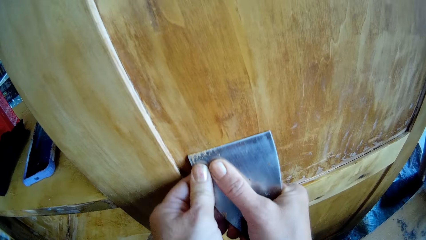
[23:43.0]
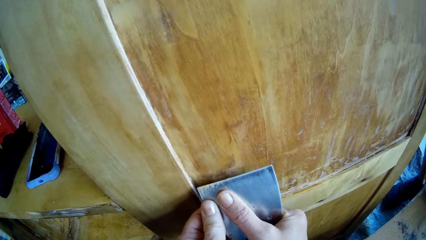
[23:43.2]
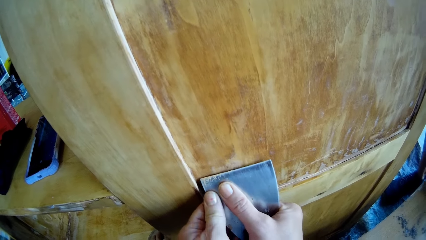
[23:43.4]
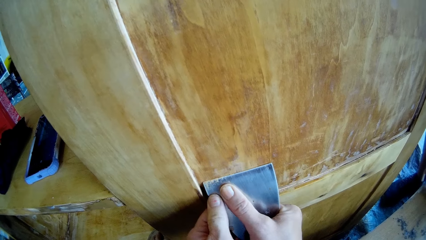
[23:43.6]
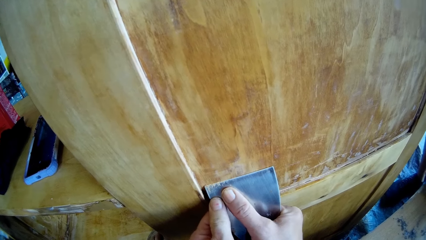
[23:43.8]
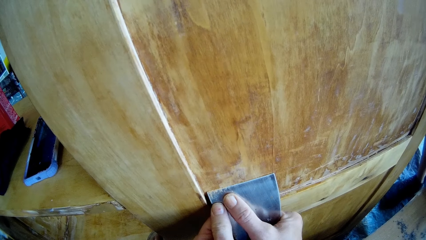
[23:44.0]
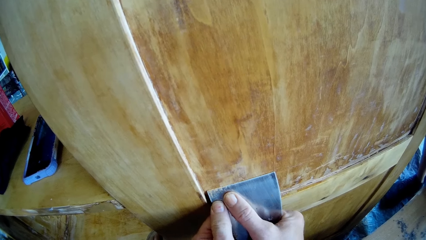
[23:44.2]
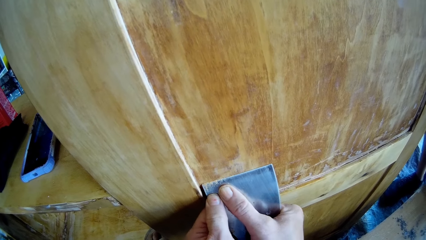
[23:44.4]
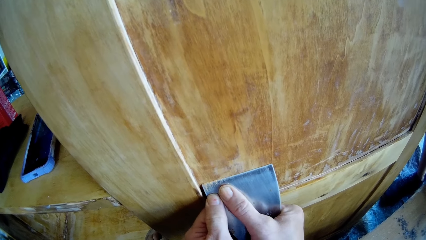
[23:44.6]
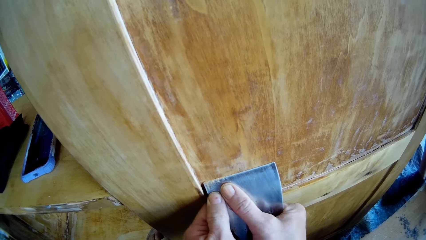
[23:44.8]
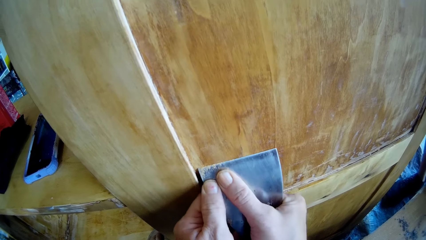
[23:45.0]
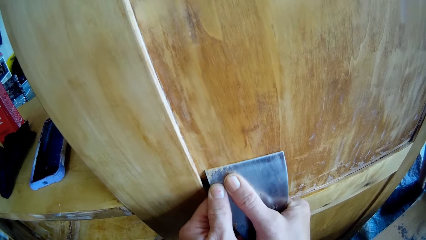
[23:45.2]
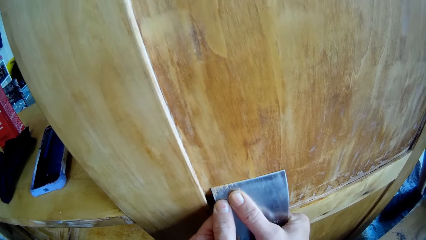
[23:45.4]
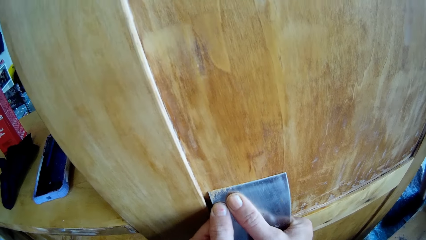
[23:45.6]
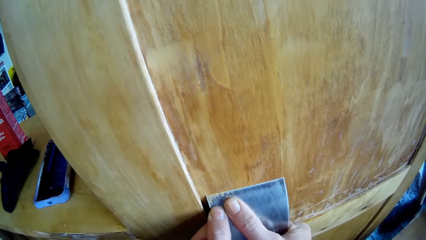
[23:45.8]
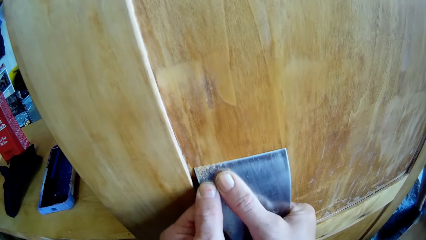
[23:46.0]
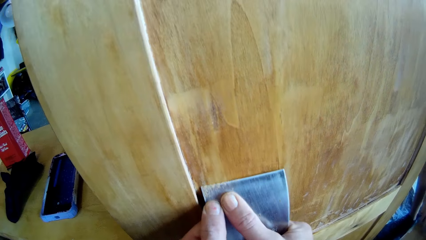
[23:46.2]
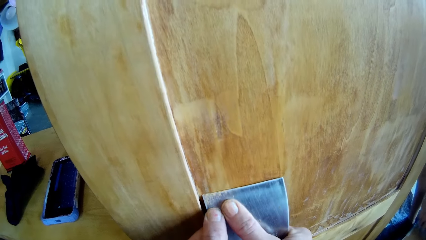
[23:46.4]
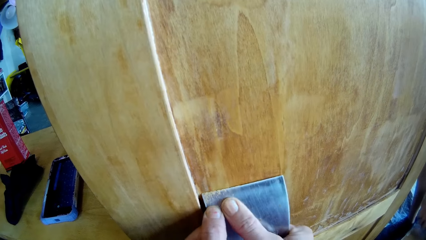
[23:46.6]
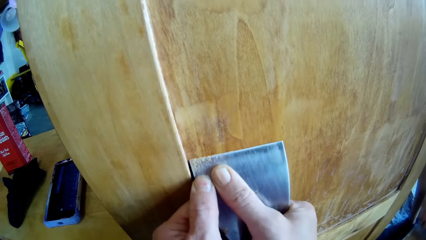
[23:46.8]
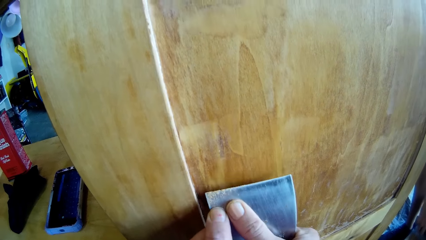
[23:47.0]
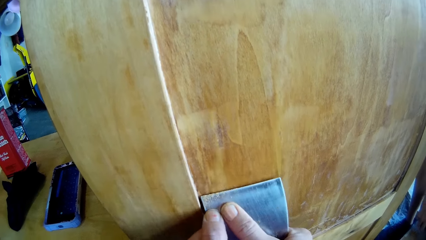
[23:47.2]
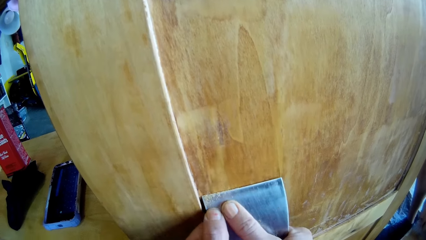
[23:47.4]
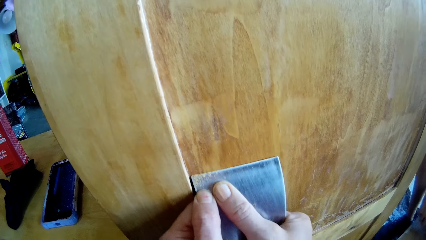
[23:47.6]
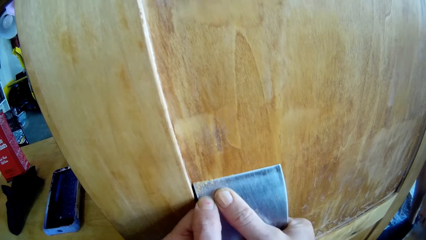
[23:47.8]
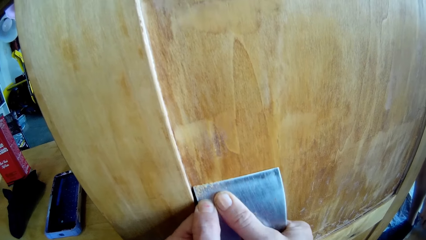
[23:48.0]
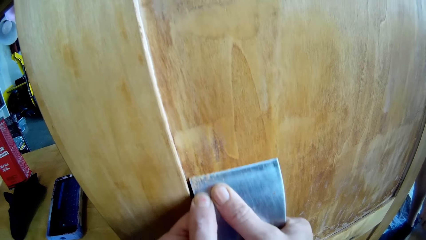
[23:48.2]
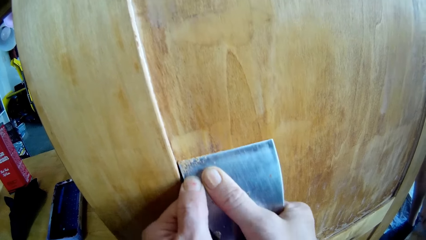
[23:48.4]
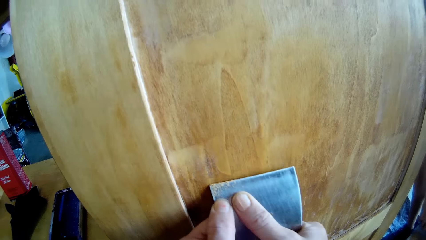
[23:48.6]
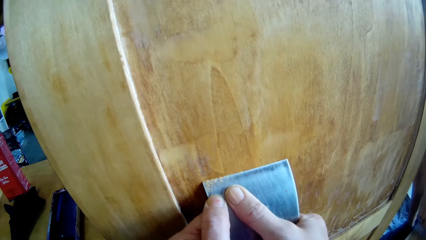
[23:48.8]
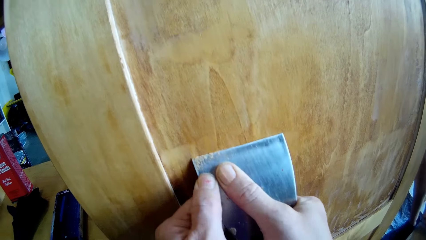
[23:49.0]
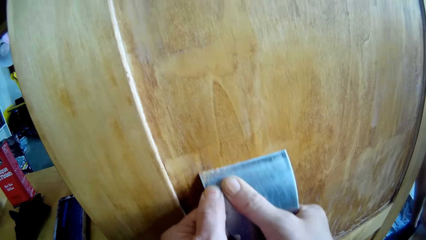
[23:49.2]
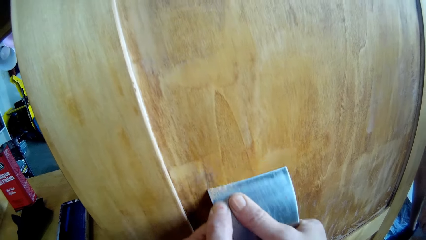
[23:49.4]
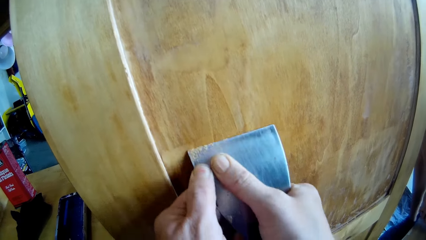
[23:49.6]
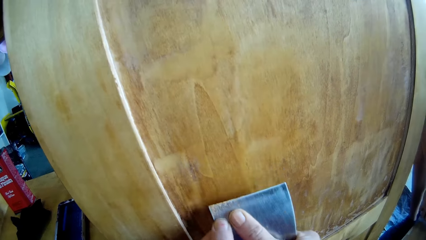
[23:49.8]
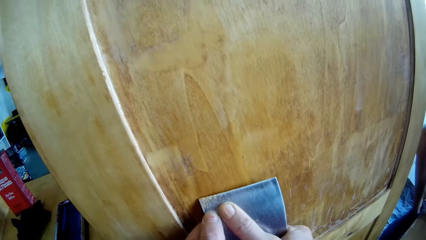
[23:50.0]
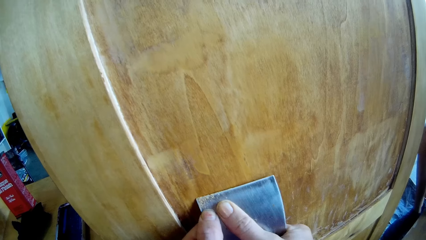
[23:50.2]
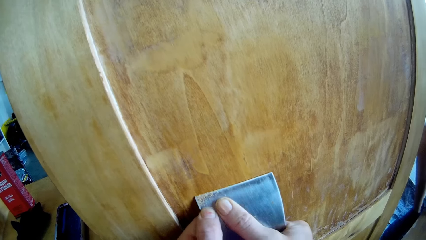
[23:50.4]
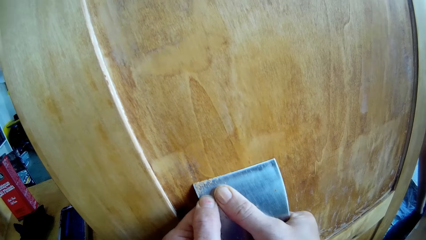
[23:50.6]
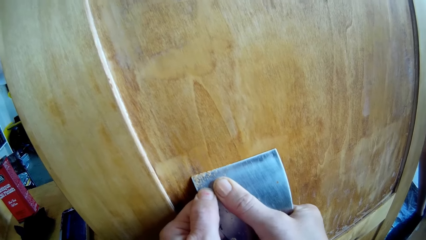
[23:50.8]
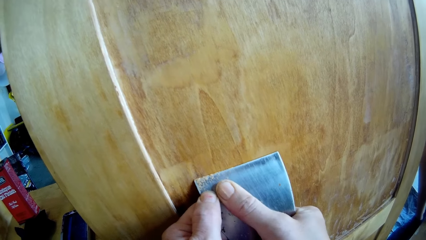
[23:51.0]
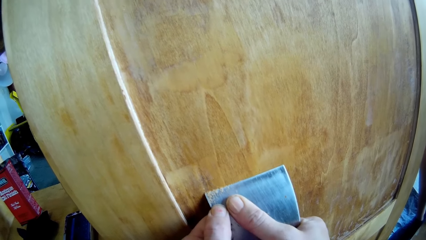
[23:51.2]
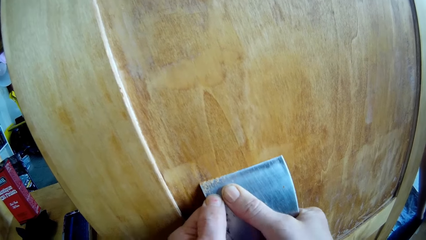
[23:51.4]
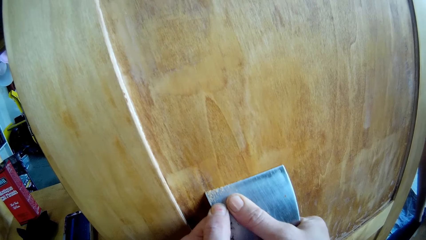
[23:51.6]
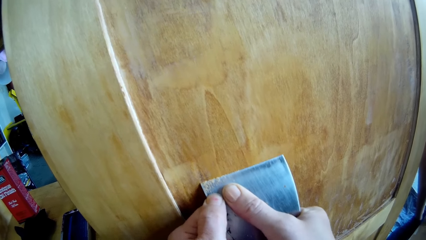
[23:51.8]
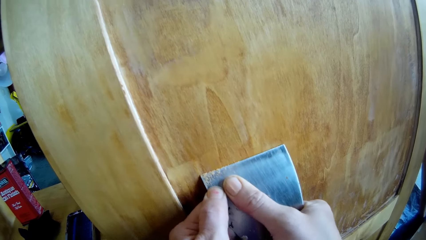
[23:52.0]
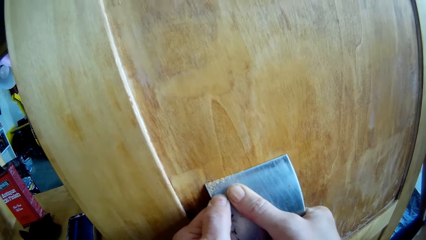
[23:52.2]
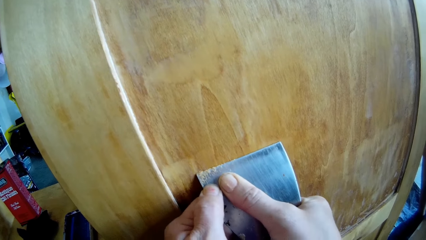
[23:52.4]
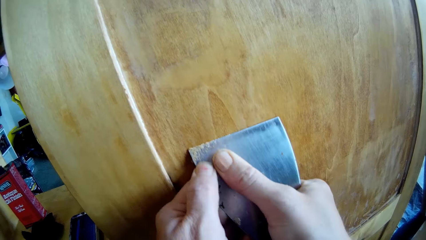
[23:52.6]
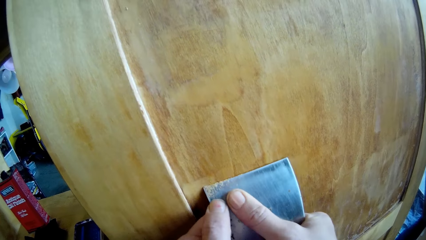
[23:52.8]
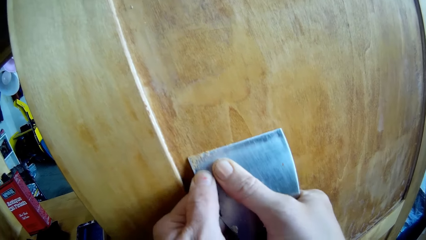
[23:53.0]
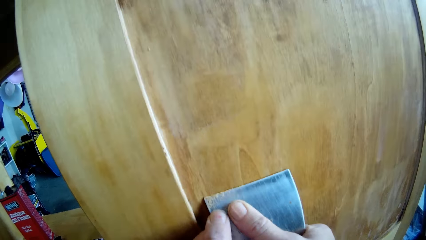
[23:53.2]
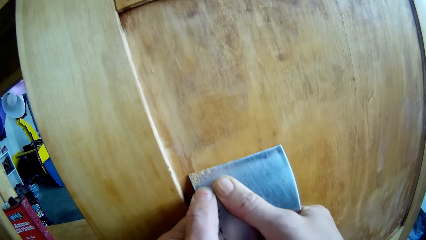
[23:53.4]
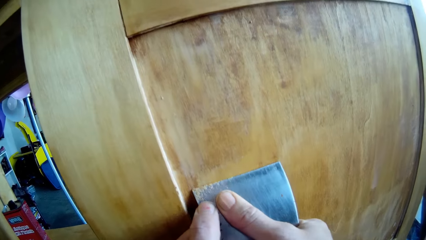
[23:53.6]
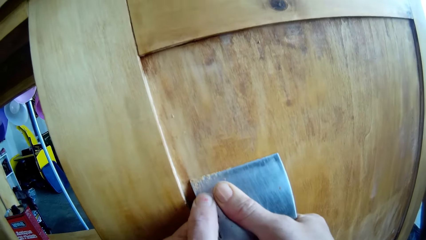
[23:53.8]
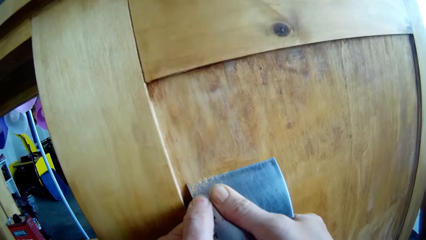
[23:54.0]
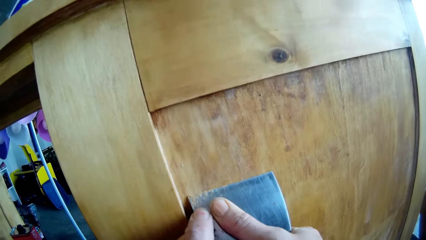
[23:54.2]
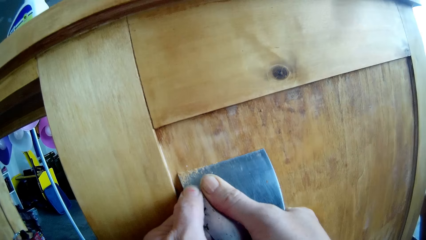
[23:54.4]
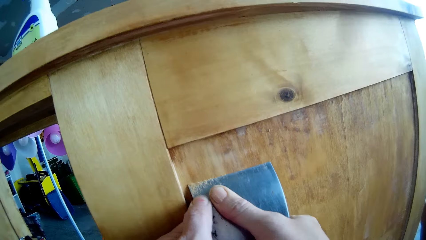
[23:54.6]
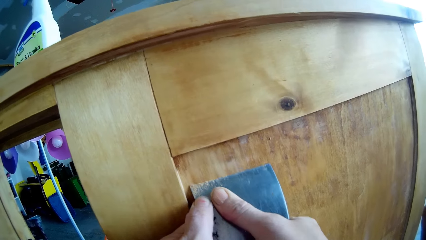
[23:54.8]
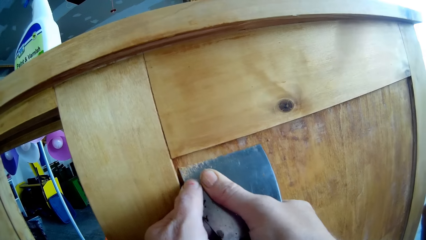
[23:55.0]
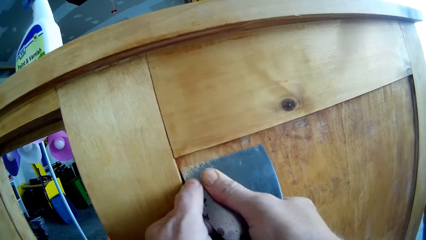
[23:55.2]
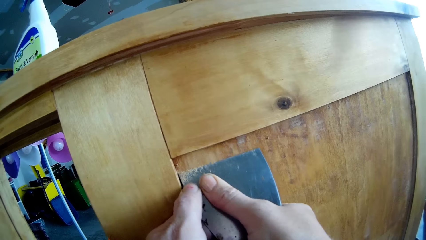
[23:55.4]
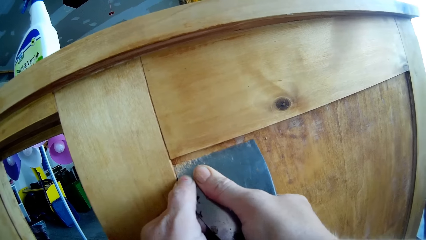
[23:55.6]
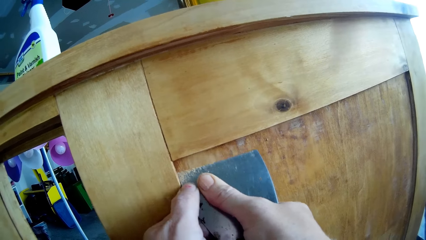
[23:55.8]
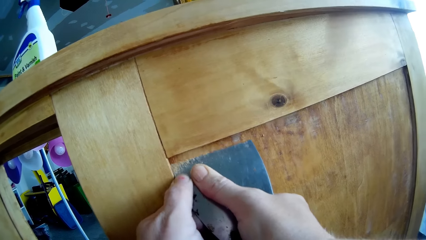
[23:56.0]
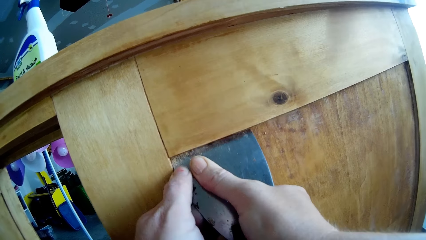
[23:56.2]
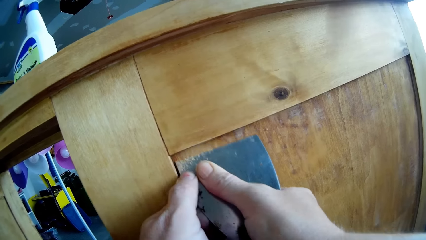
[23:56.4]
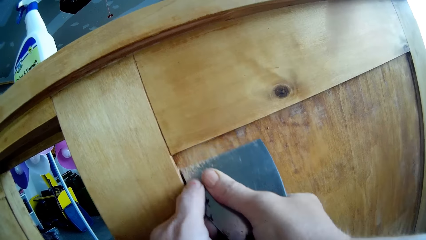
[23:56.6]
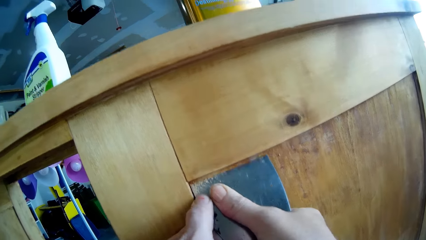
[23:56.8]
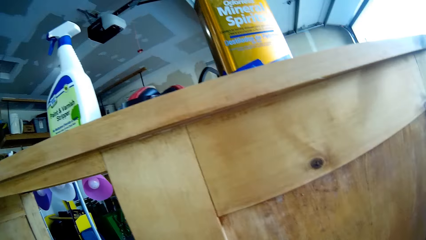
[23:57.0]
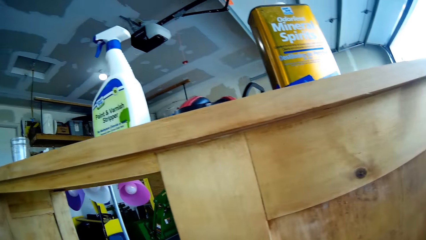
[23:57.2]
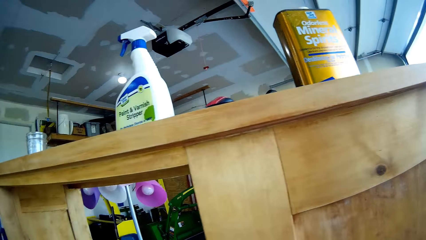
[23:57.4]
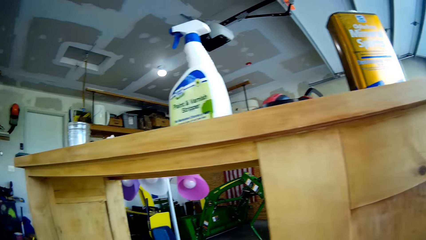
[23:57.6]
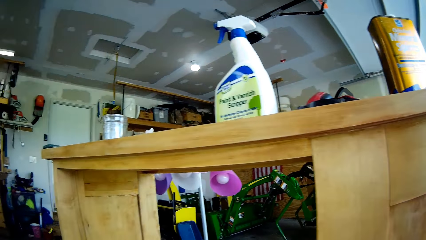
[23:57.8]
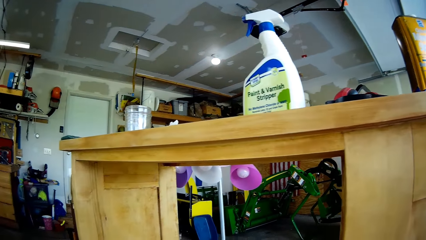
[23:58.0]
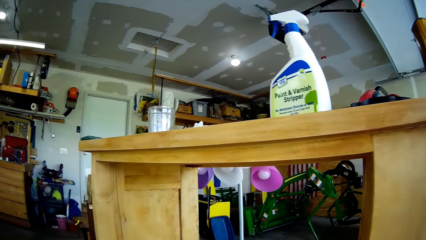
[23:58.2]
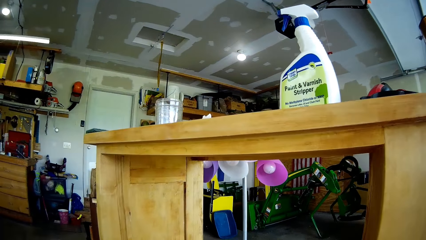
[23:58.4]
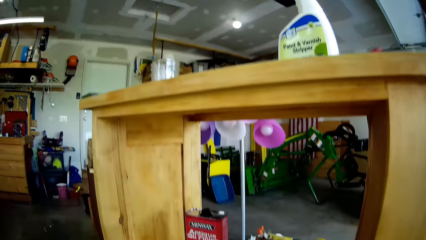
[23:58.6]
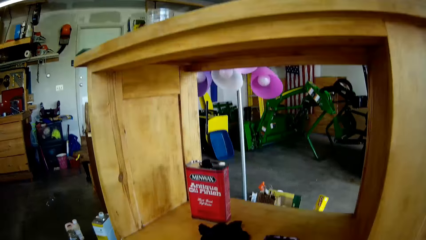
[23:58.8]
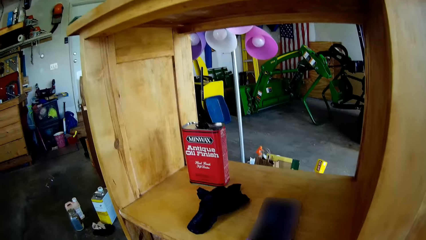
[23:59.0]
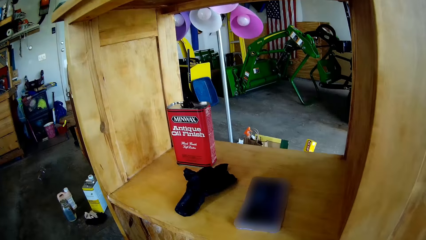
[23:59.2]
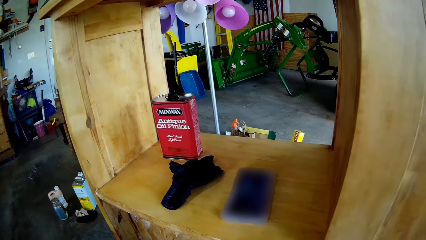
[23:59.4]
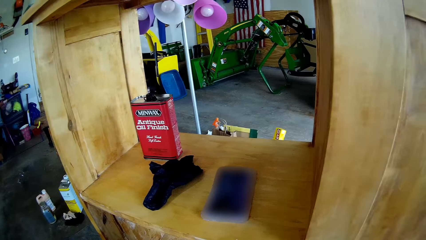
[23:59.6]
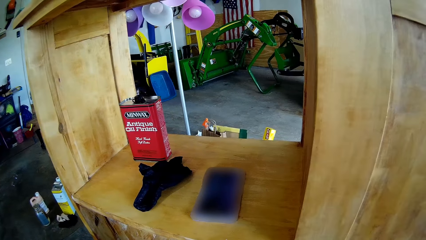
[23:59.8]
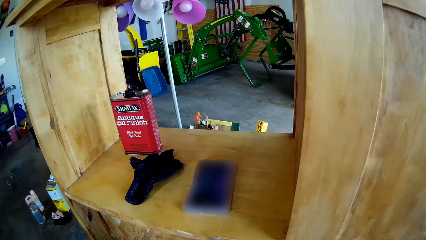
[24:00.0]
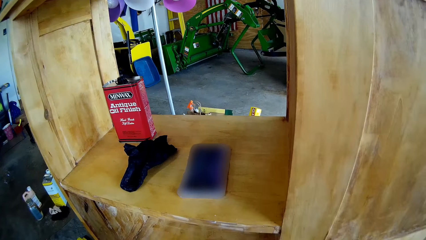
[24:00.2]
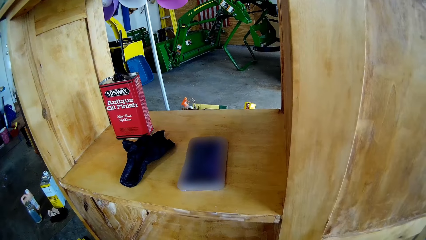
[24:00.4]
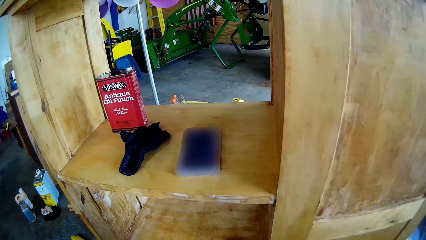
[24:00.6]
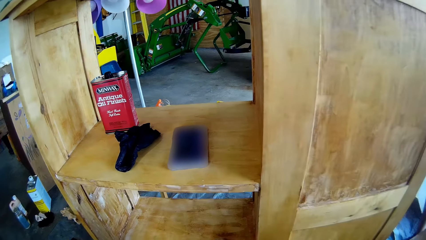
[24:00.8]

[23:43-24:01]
The camera wearer scrapes the cupboard. They look around. They blow dust off the chisel.
